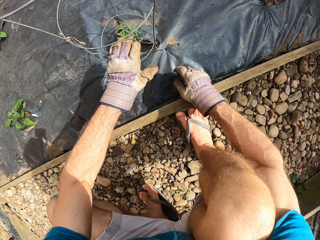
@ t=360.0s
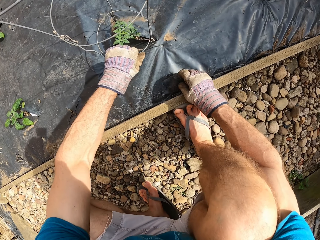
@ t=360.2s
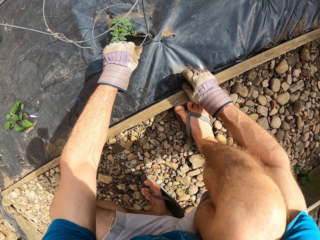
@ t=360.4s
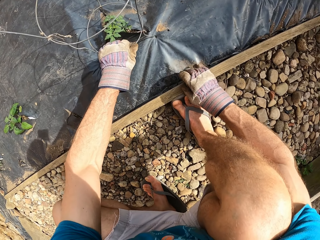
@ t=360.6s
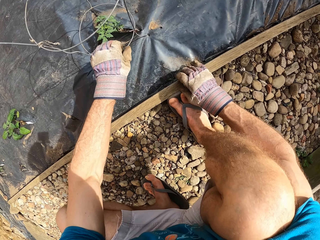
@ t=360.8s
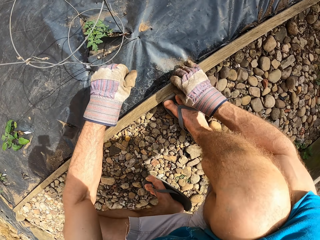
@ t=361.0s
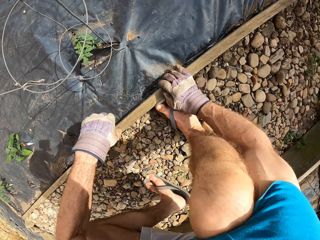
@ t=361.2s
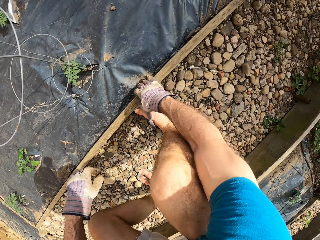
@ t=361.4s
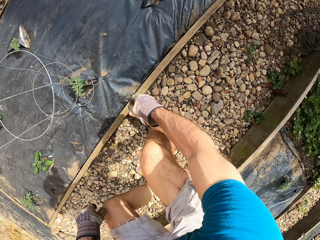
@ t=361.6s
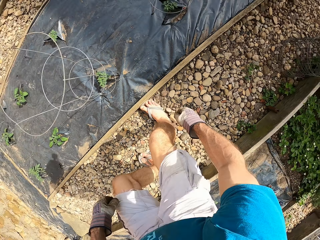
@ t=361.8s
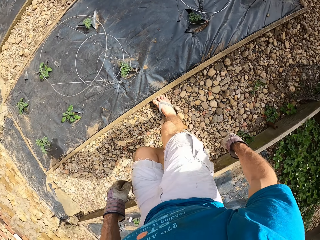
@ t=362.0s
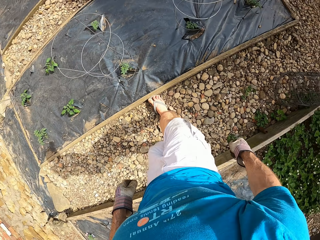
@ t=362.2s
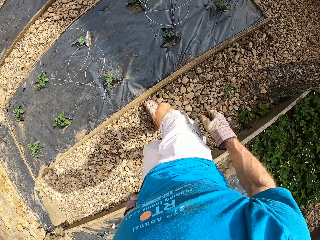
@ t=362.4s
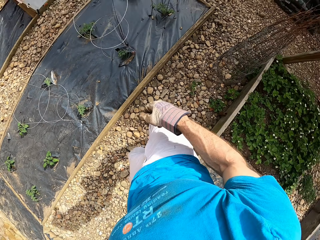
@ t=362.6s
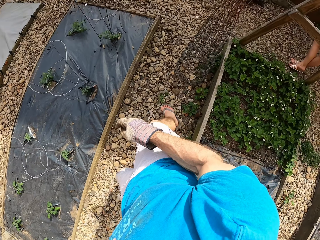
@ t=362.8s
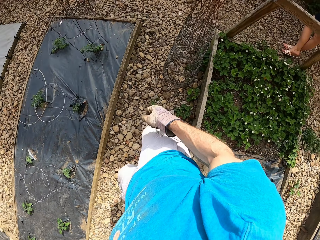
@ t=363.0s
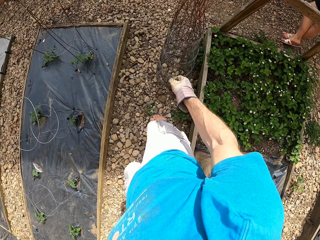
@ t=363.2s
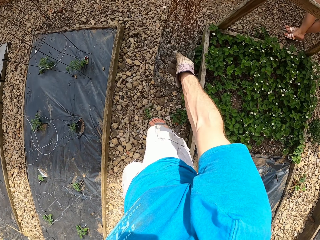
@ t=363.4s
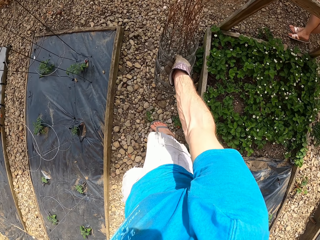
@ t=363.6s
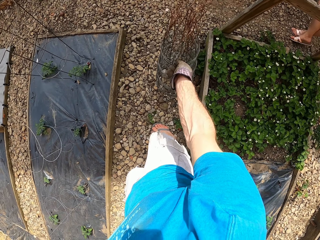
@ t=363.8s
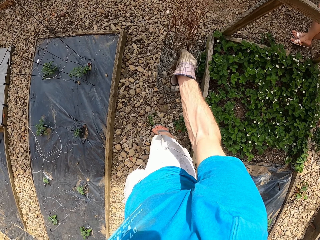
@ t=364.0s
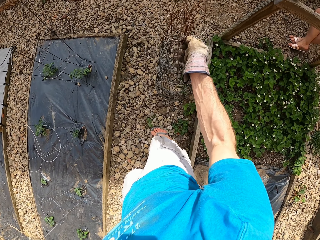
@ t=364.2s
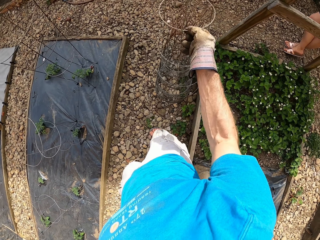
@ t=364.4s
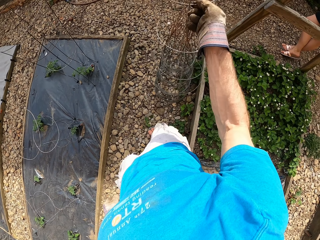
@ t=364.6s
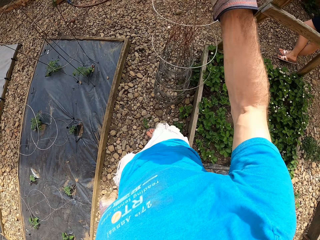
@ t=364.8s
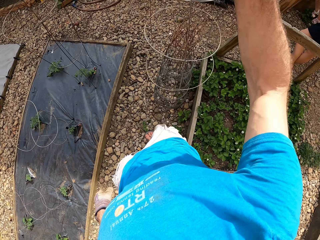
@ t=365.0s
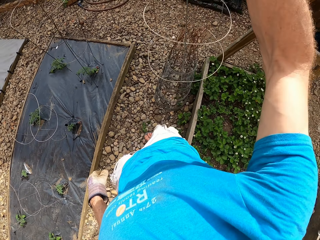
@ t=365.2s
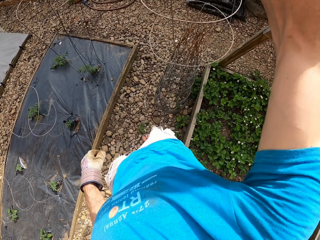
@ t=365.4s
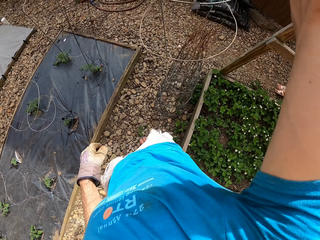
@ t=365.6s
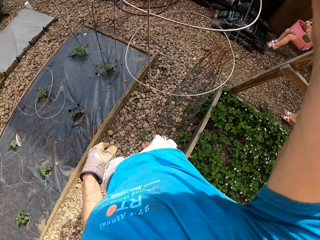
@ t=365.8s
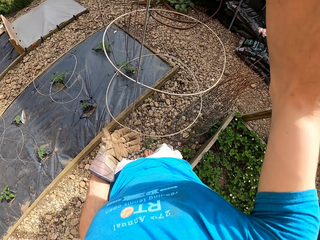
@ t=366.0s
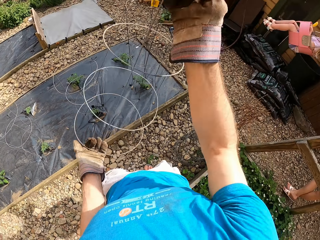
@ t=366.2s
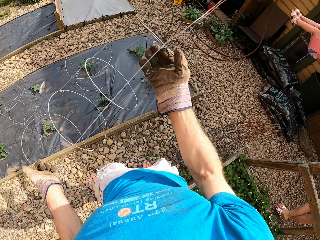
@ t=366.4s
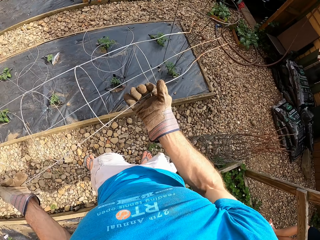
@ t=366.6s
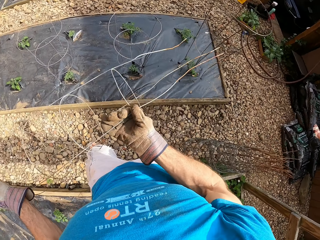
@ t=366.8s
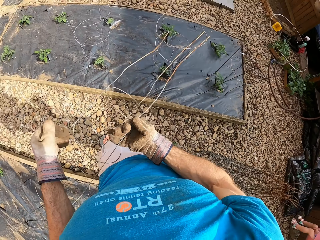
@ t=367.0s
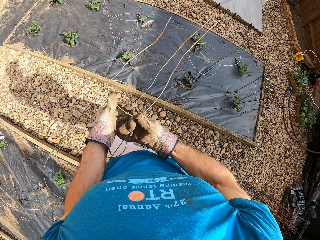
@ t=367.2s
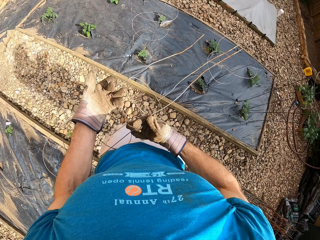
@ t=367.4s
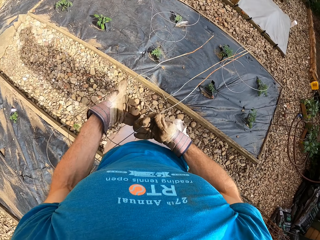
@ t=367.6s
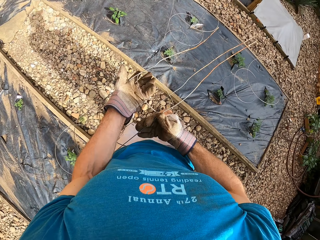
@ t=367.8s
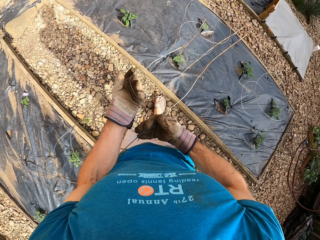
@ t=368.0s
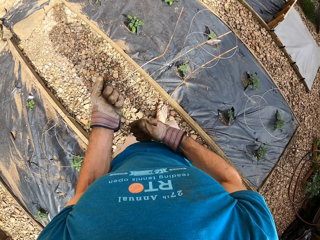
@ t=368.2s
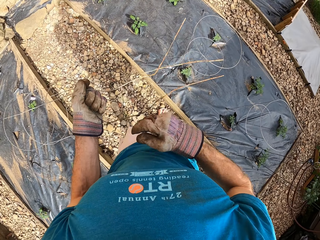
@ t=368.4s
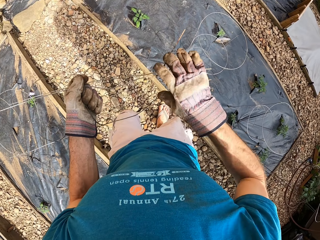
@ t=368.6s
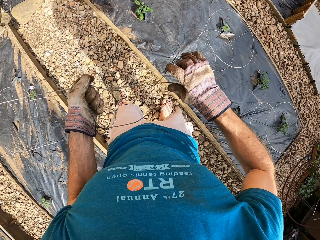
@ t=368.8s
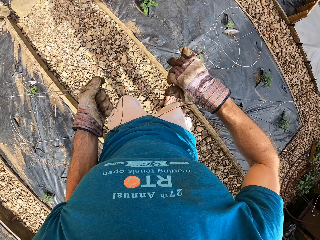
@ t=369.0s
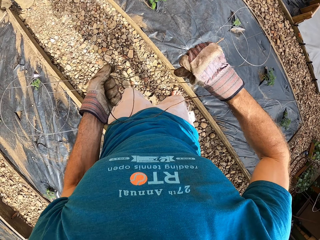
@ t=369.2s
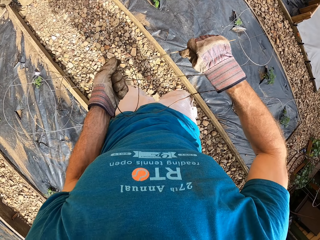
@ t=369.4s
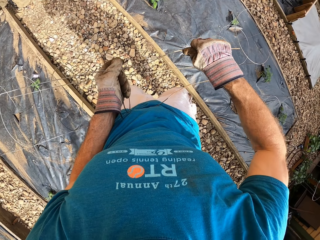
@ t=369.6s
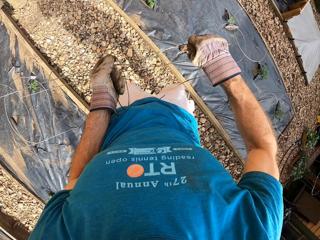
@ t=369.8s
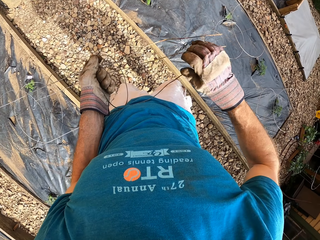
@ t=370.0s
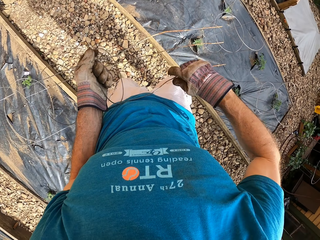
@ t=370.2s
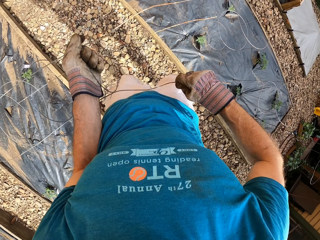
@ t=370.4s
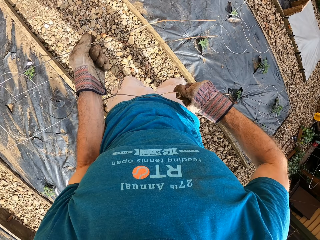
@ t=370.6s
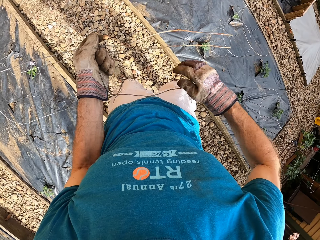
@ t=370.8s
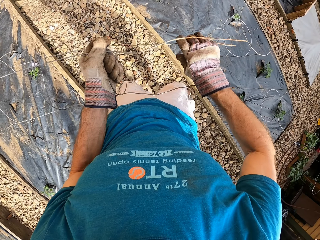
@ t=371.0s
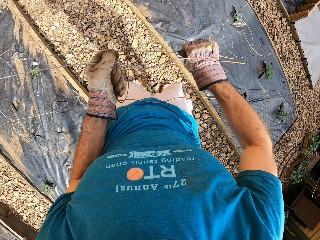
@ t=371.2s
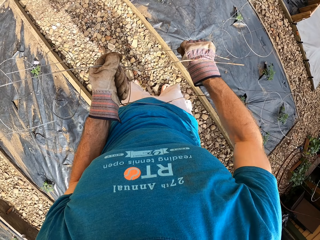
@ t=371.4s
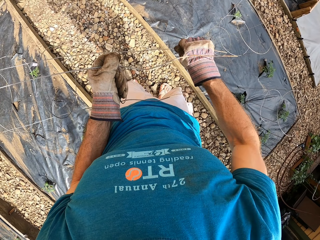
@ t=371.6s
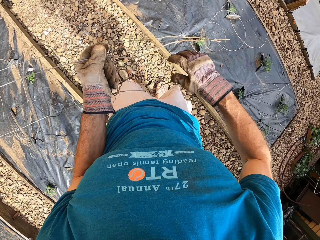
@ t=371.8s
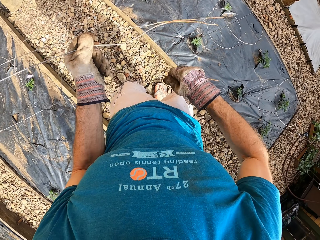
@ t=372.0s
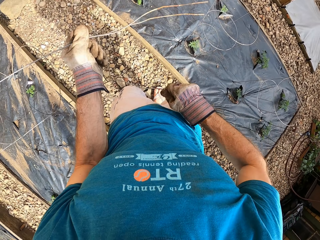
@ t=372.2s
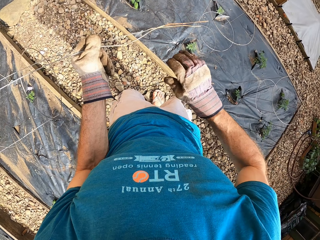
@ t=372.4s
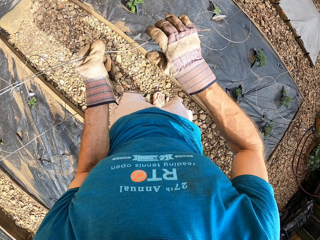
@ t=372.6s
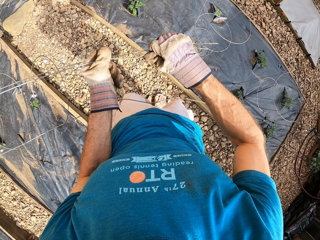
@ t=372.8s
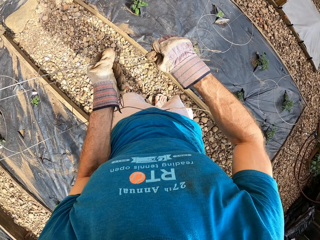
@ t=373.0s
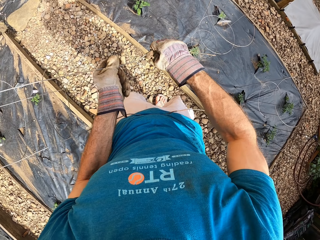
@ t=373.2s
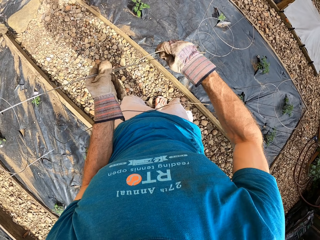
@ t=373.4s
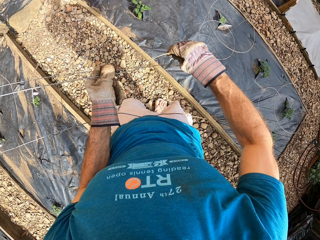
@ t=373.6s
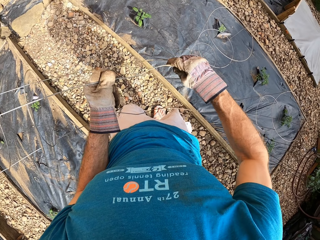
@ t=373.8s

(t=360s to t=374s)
The camera wearer puts the hand on the wood. They stand beside the flower bed. They pick up the plant stand, hold the plant stand and straighten the plant stand.

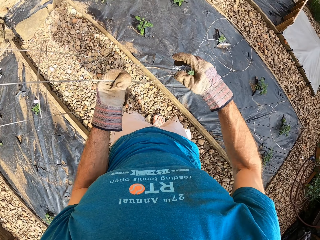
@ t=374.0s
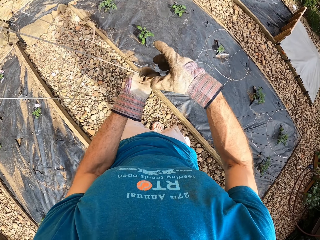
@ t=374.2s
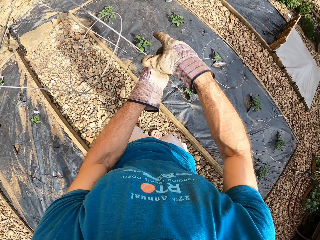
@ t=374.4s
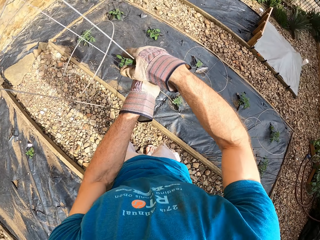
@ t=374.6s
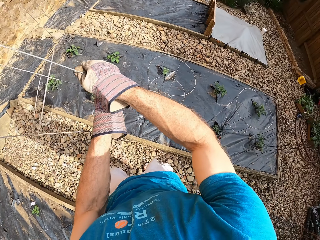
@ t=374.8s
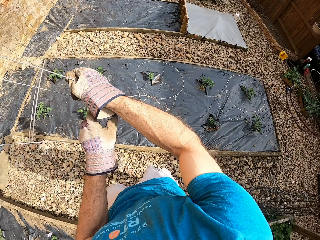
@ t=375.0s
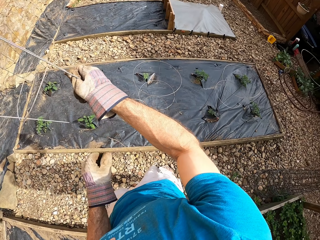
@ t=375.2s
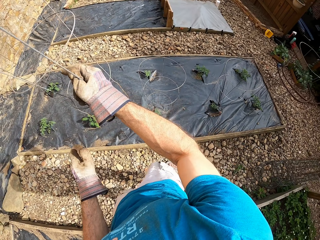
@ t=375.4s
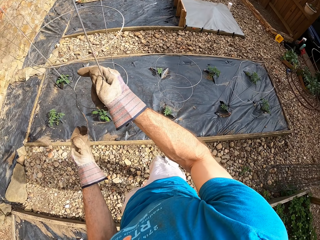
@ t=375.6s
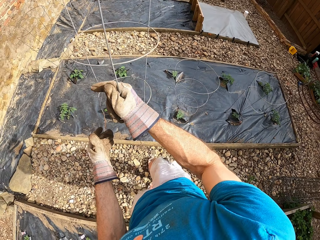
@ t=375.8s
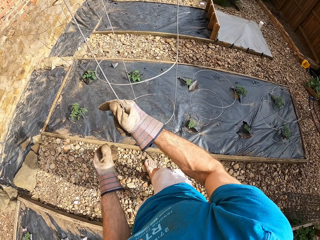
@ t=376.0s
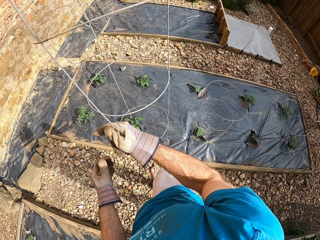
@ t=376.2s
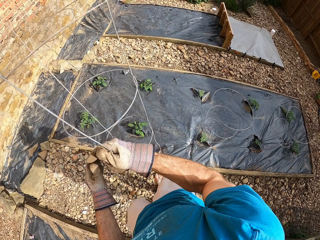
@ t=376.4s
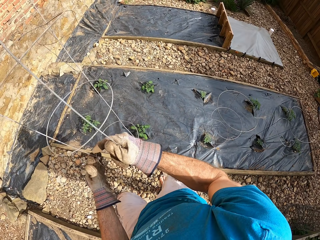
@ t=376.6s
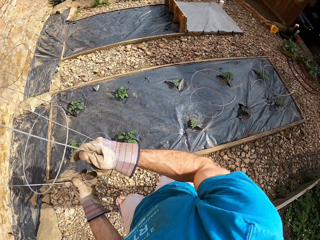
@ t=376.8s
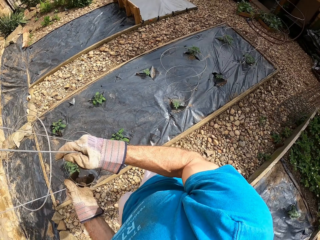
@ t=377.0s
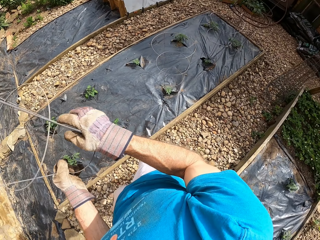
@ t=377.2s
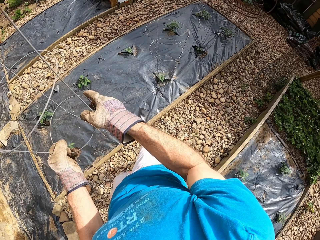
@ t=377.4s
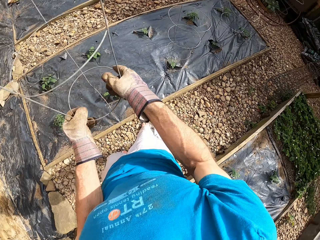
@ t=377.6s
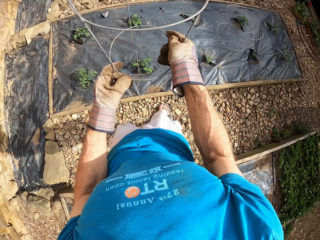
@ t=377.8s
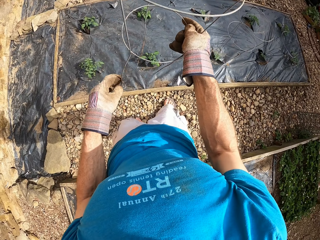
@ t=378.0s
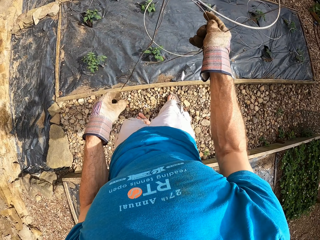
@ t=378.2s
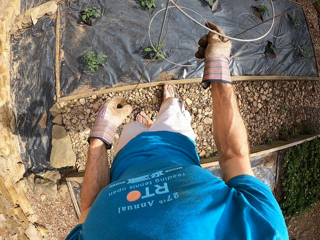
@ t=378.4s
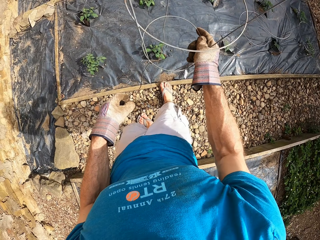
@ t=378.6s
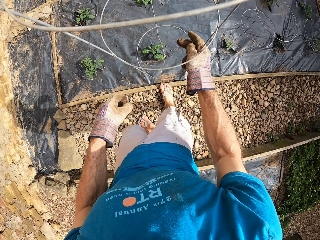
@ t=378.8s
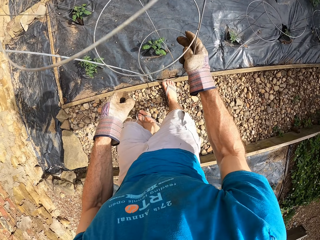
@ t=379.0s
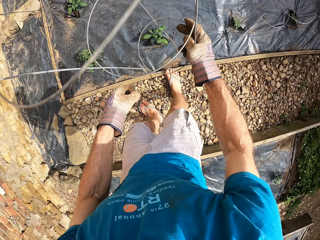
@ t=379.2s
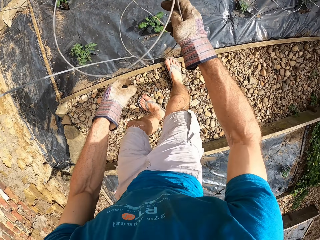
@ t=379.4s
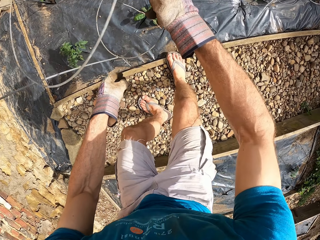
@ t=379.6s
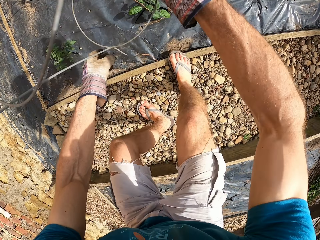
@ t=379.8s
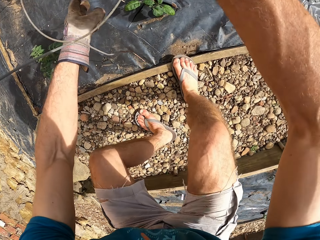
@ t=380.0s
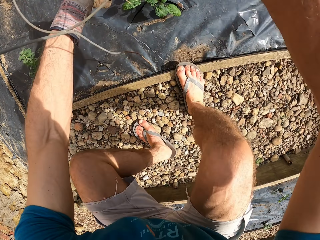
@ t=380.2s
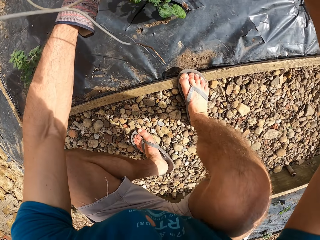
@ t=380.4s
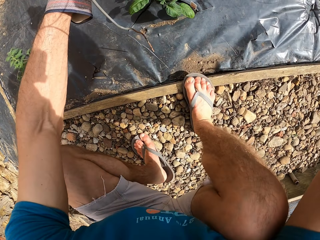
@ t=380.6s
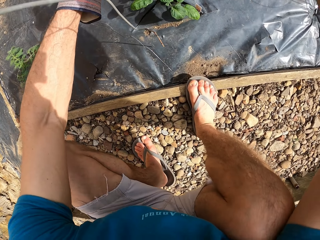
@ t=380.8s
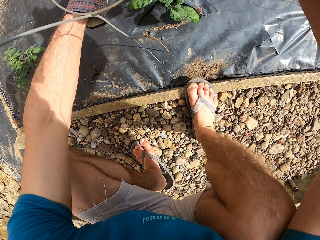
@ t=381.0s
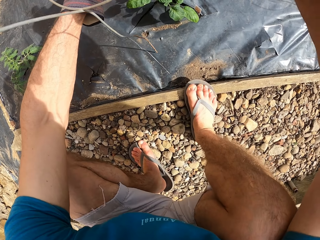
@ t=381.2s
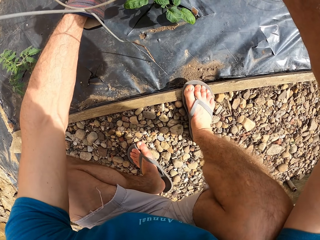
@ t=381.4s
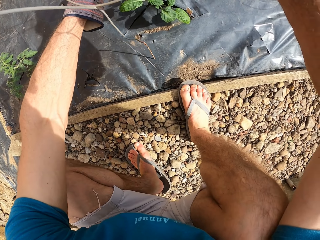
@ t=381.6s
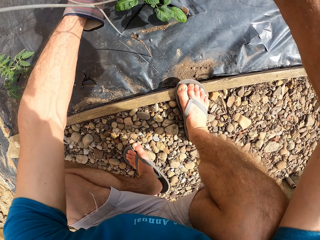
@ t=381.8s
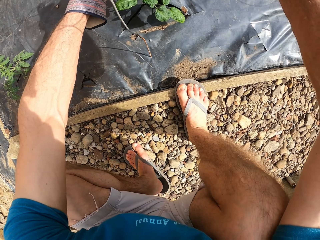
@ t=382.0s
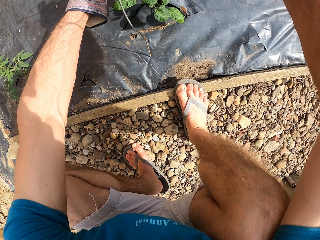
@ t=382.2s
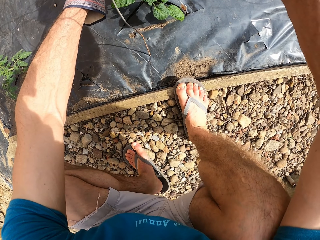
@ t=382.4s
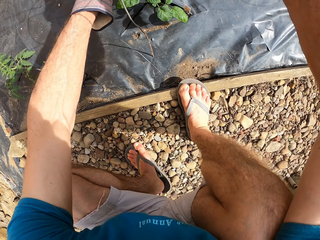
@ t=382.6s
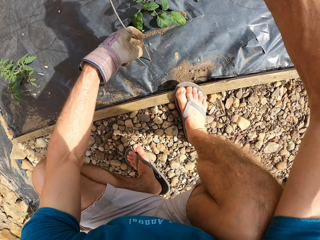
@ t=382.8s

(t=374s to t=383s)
The camera wearer holds the plant stand. They move near the flower bed. They hold the plant stand. They squat beside the flower bed and fix the plant stand on the flower bed.
